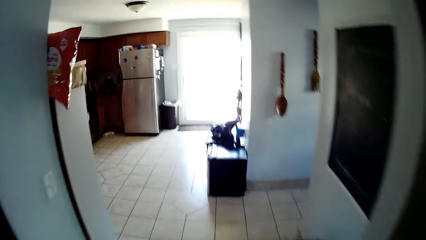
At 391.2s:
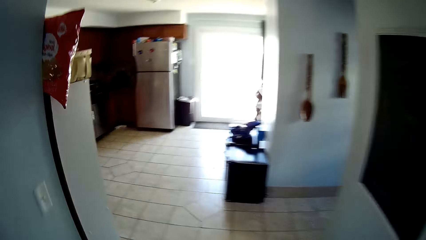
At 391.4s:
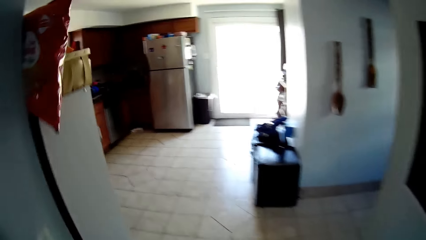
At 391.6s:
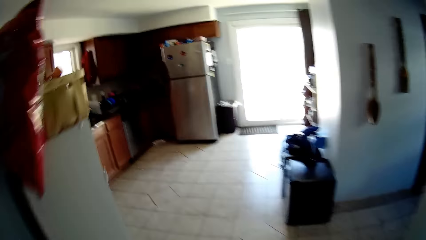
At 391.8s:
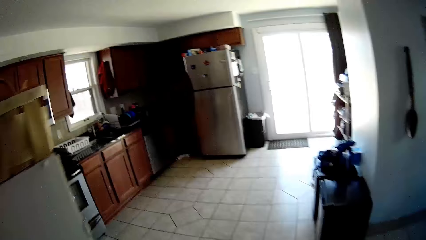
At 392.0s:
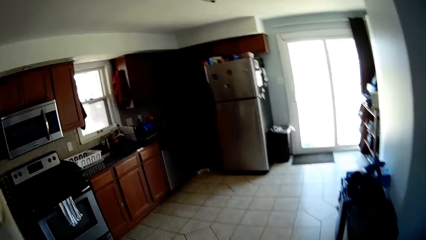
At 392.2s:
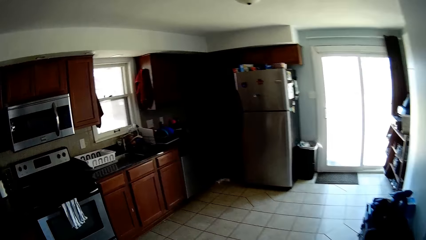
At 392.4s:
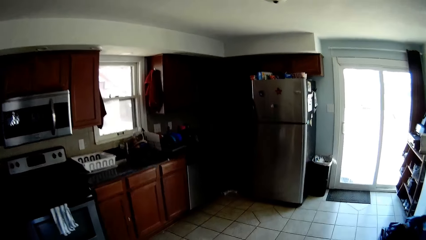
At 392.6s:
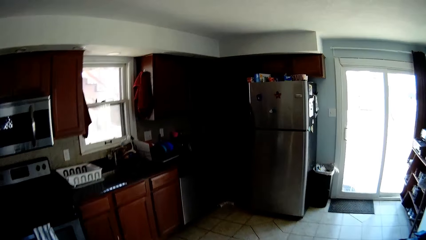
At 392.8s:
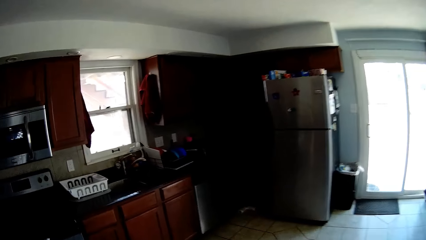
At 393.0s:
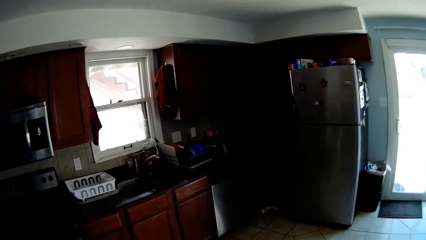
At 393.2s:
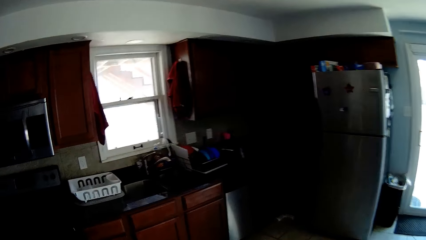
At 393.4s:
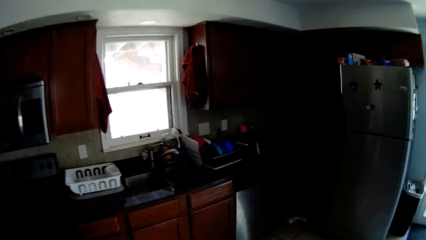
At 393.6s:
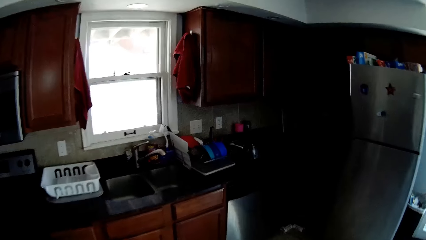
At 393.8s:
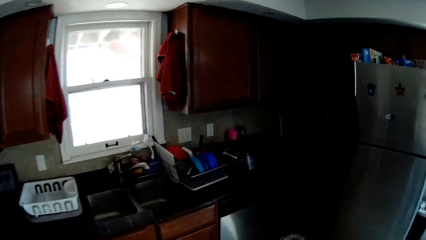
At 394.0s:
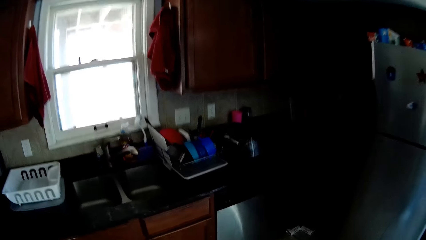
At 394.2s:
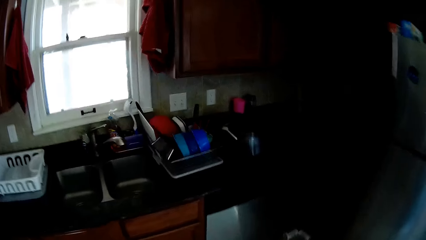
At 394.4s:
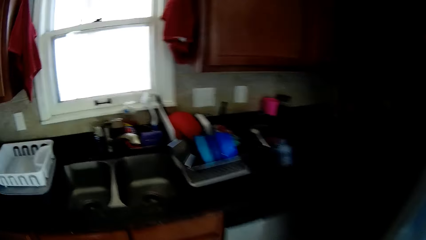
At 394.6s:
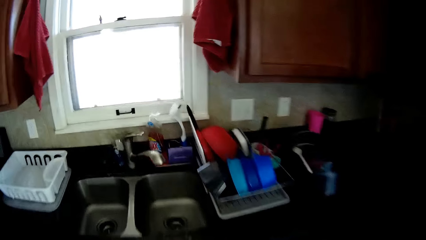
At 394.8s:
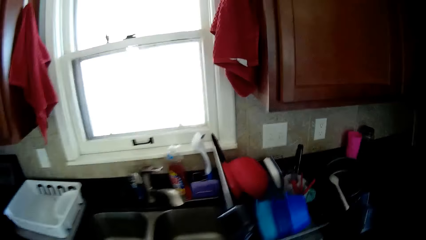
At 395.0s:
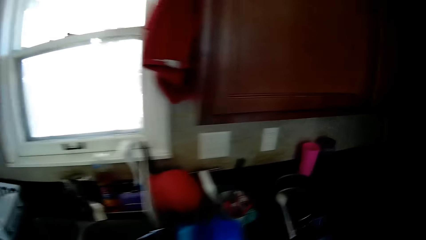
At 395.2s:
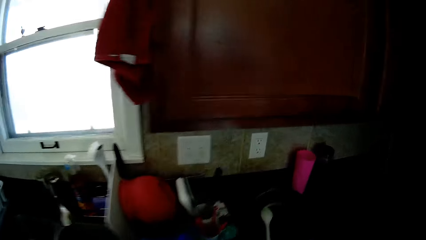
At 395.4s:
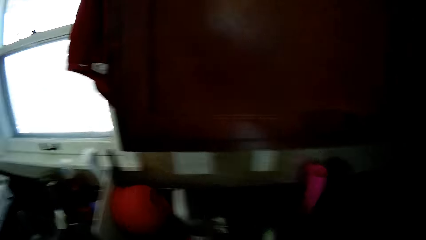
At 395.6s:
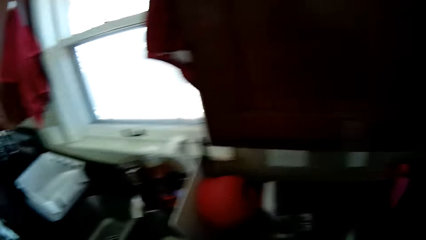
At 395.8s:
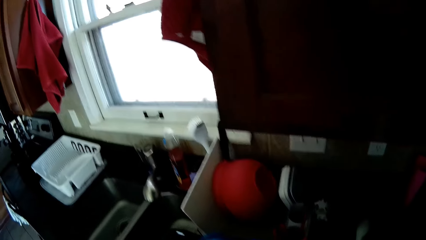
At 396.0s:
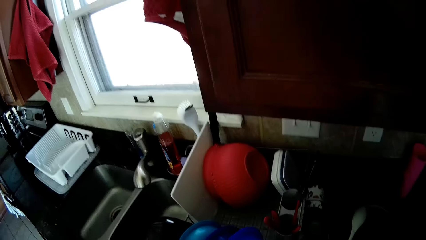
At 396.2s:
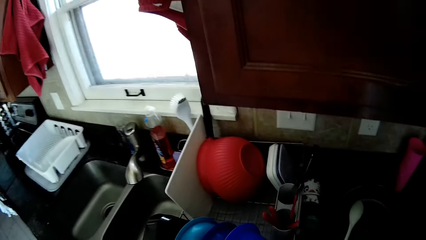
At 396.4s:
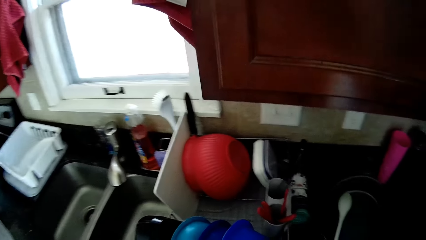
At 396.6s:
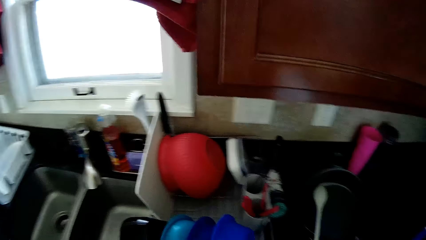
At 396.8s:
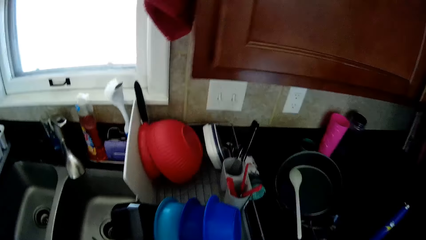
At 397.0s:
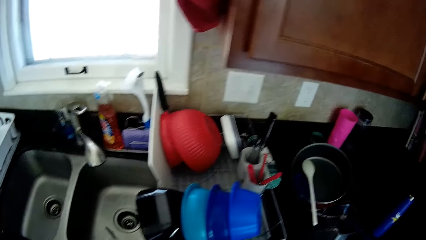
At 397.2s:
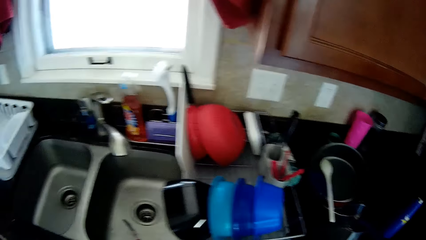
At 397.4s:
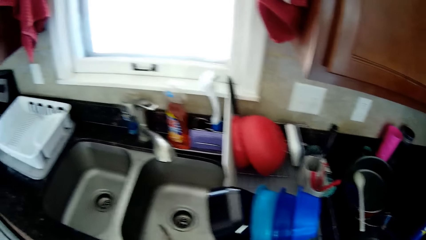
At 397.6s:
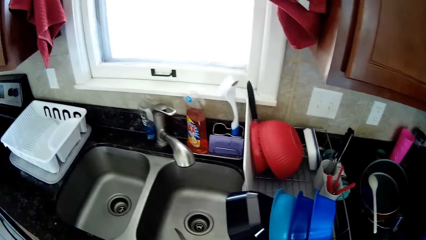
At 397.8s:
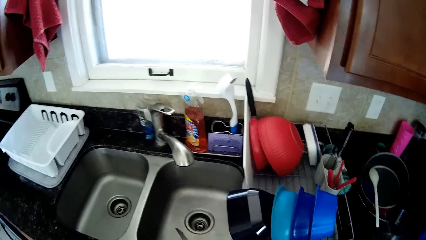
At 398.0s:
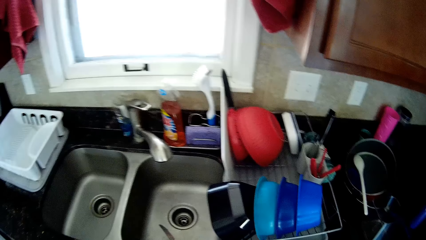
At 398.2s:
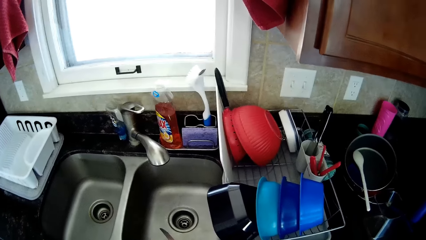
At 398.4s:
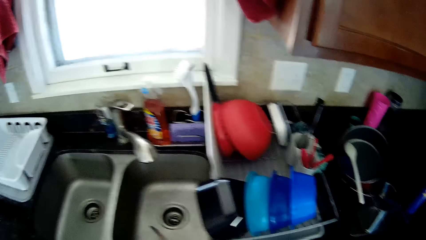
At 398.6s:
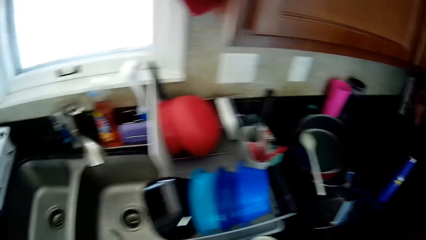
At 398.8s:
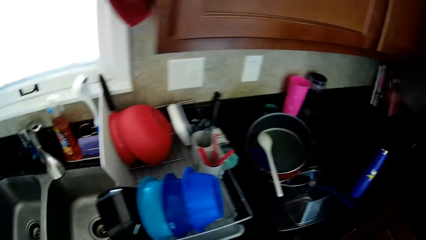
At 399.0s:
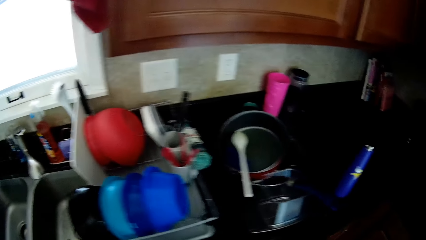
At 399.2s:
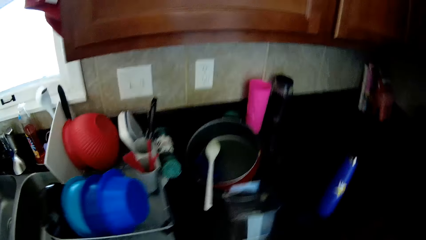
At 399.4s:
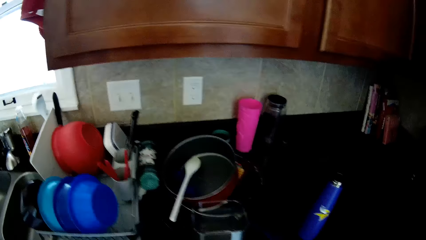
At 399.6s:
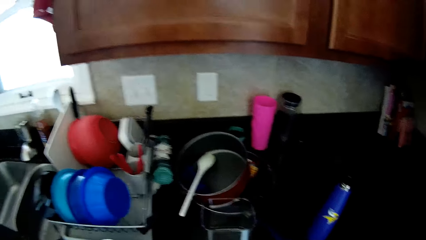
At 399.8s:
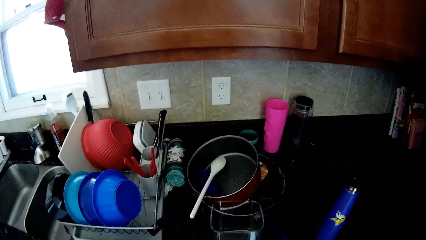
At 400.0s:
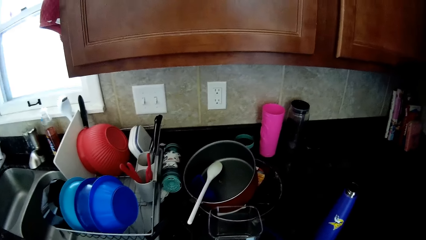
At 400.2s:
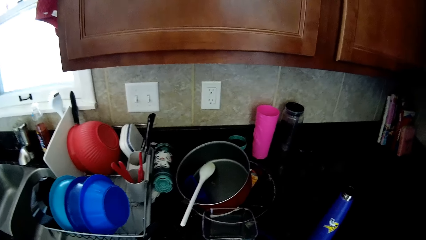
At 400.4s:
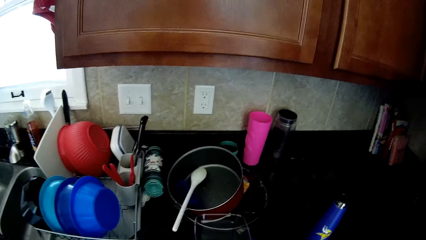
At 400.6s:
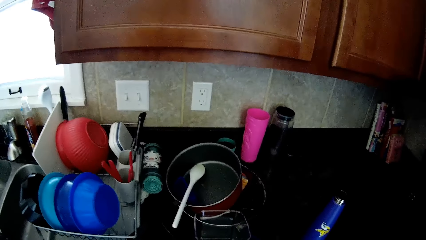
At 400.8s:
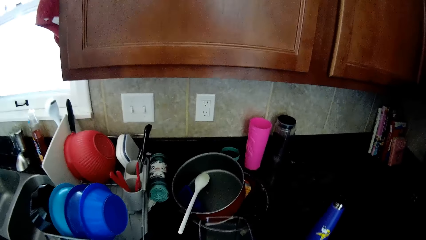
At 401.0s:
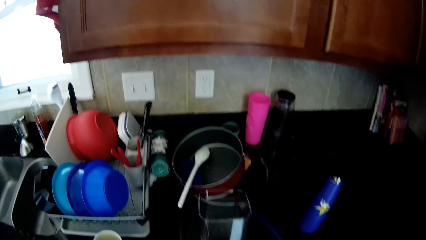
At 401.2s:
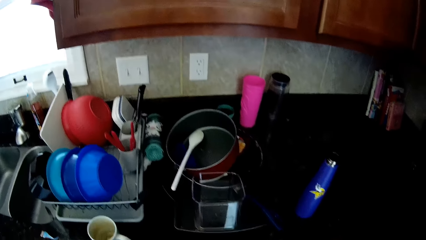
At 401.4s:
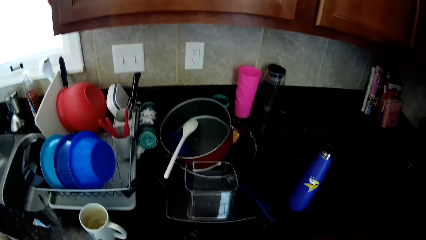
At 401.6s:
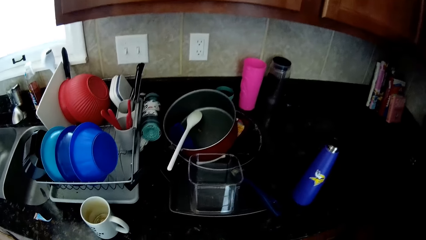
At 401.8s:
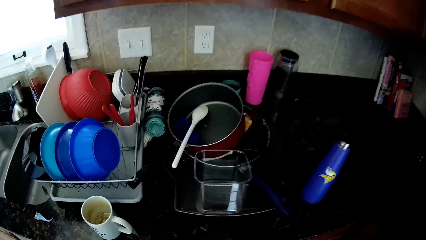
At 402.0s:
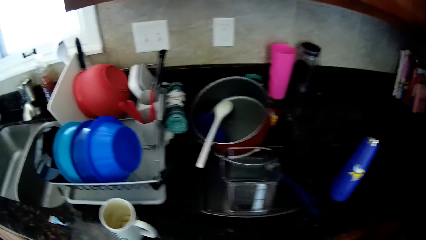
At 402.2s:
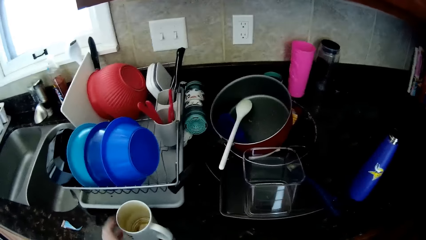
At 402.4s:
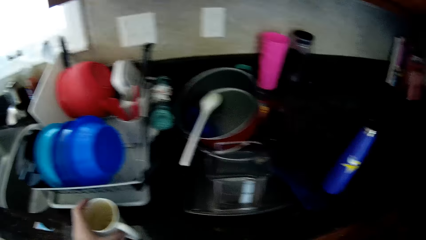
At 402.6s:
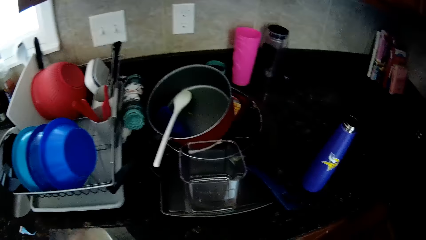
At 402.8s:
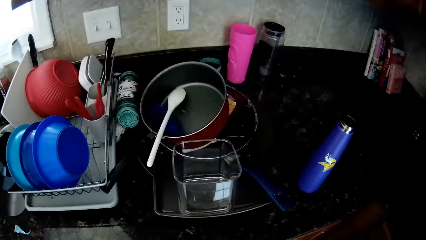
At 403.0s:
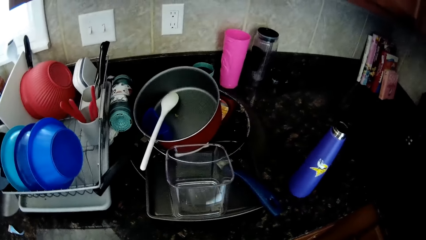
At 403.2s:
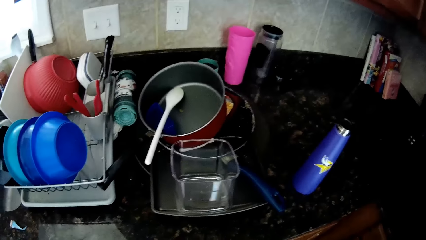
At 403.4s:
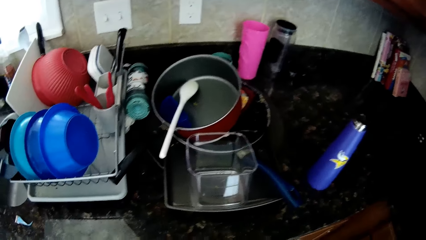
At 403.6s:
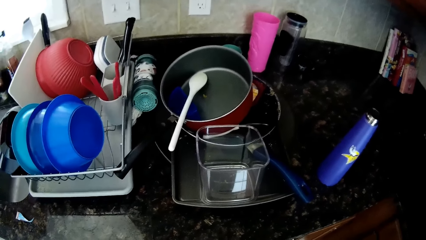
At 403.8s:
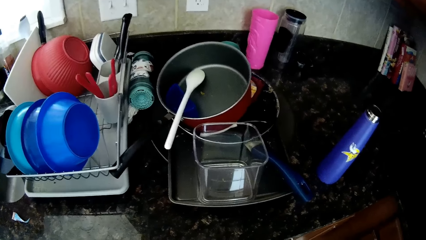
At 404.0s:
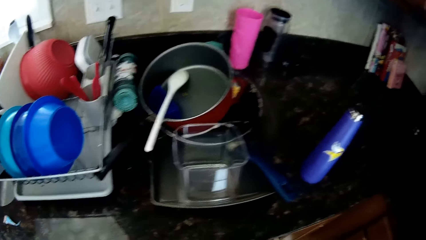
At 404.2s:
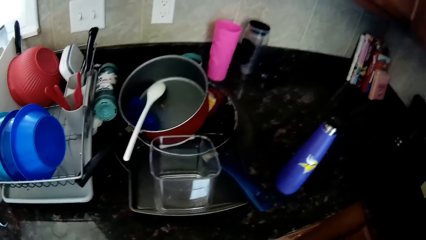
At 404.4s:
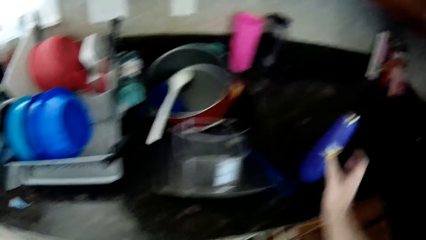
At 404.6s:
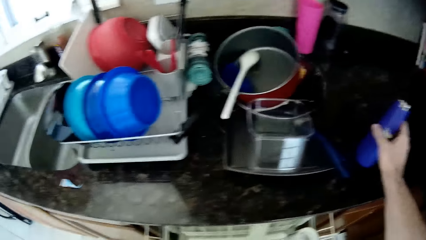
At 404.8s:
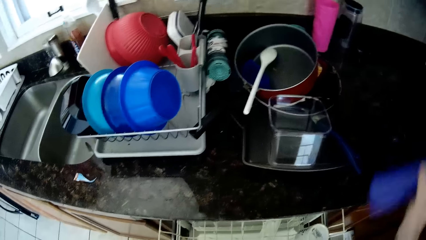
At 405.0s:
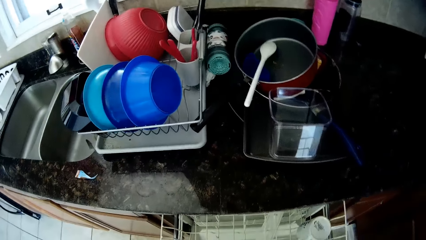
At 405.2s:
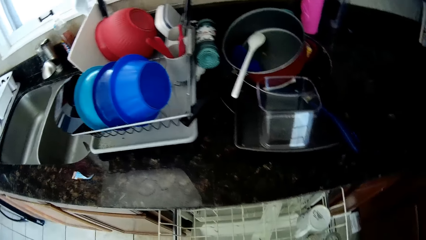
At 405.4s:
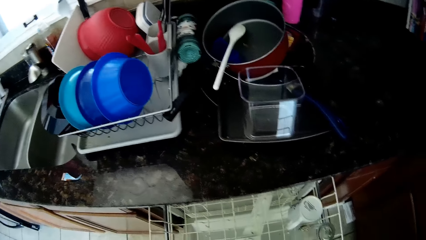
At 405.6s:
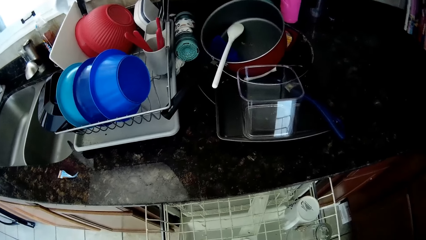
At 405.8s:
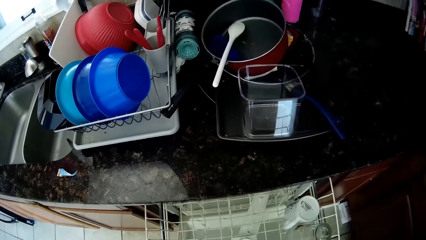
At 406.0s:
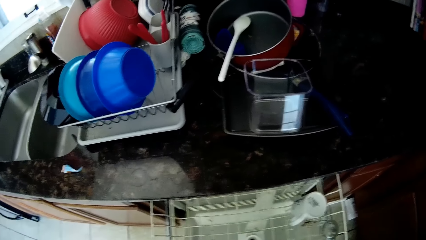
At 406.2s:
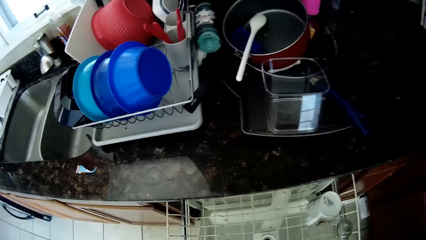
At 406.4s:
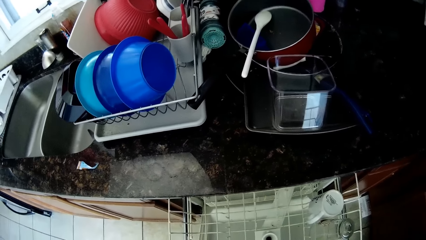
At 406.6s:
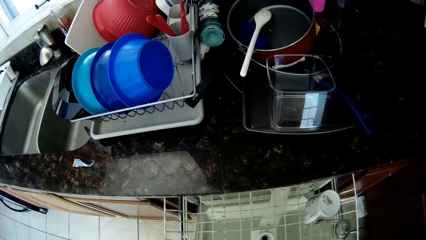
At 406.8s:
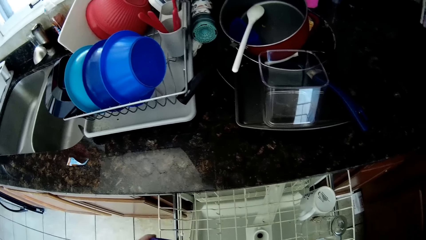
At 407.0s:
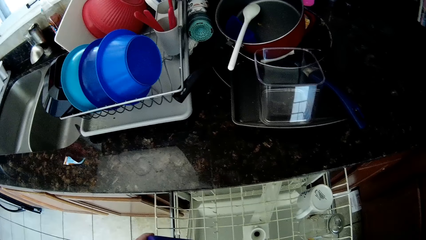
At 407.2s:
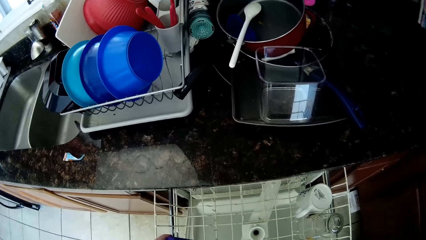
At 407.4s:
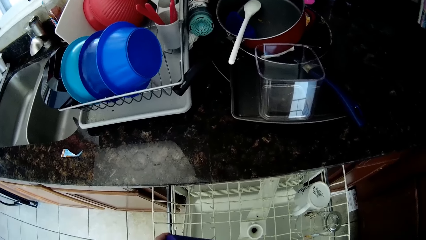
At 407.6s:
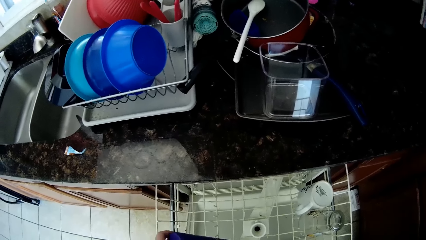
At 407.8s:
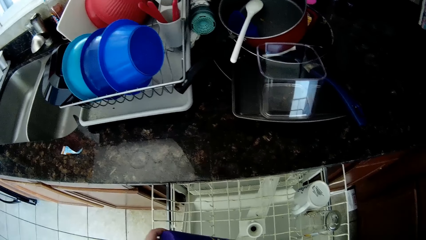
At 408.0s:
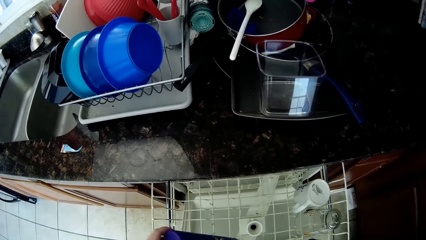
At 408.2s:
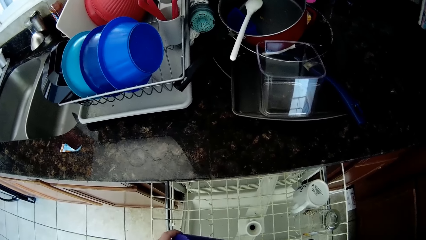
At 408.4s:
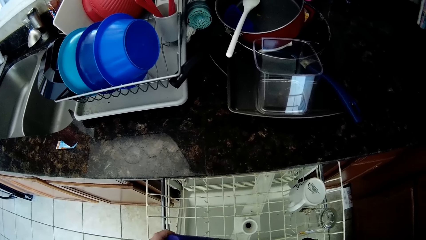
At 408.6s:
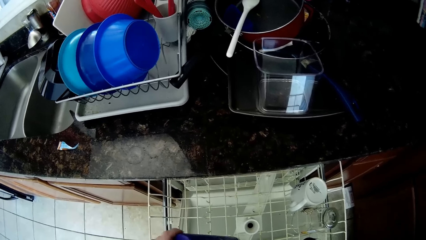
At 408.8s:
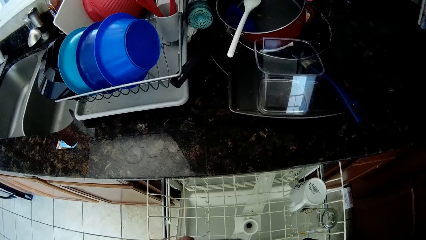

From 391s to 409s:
The camera wearer enters the kitchen. They pick up a cup from the kitchen table. They pick up a water bottle from the kitchen table.
